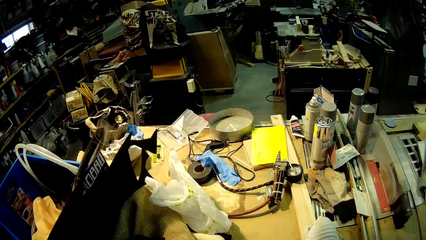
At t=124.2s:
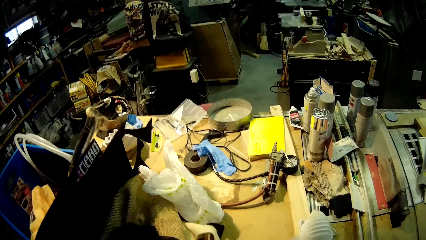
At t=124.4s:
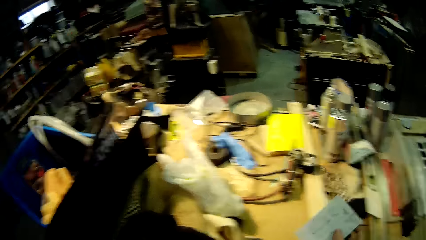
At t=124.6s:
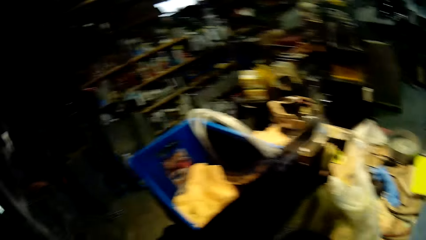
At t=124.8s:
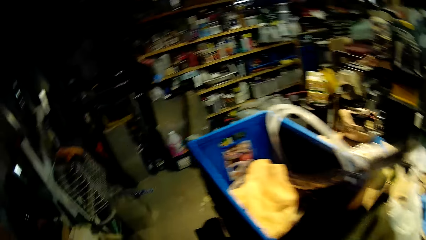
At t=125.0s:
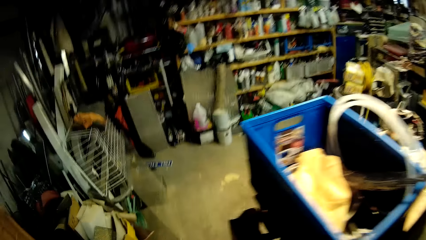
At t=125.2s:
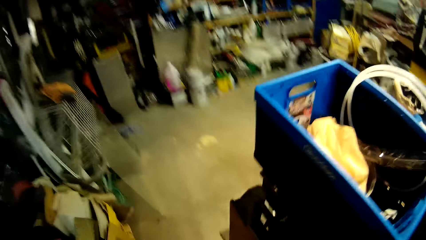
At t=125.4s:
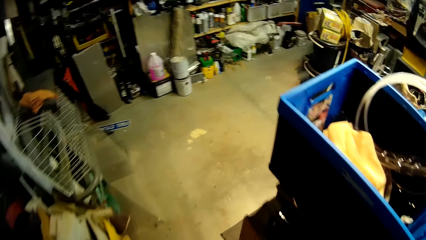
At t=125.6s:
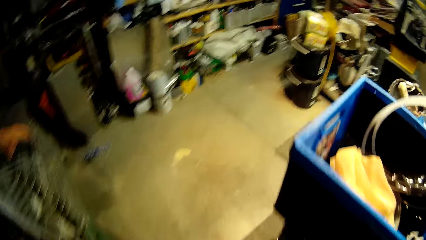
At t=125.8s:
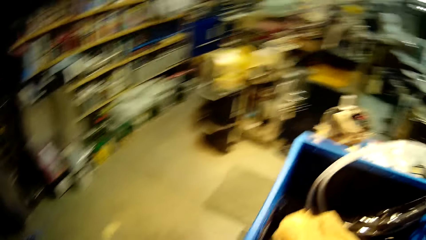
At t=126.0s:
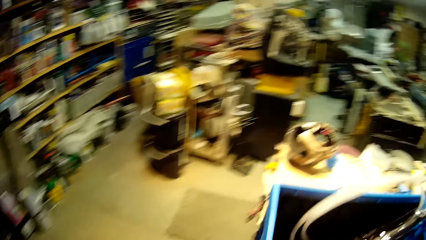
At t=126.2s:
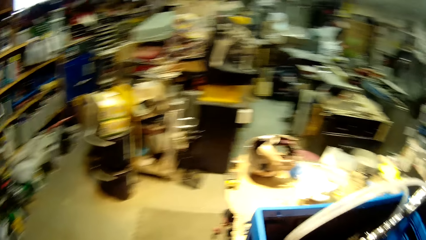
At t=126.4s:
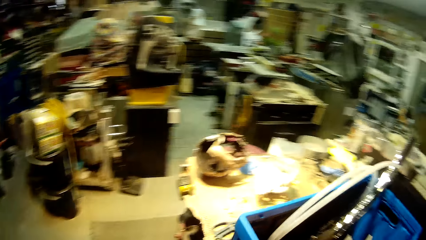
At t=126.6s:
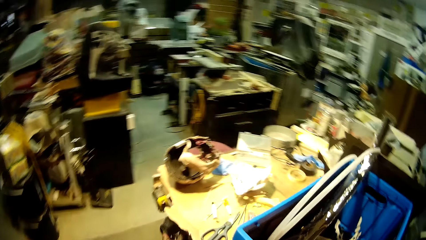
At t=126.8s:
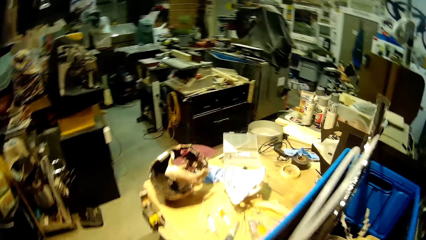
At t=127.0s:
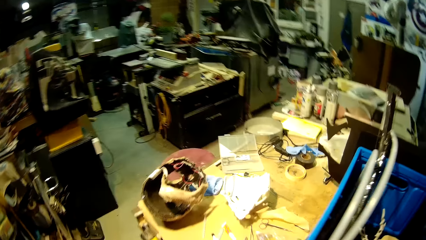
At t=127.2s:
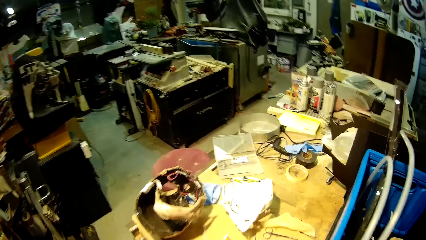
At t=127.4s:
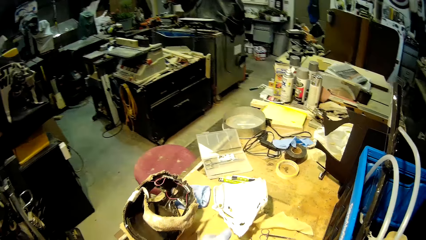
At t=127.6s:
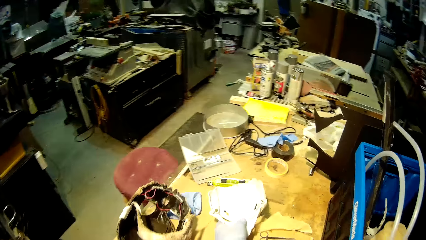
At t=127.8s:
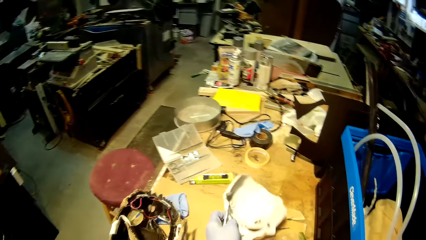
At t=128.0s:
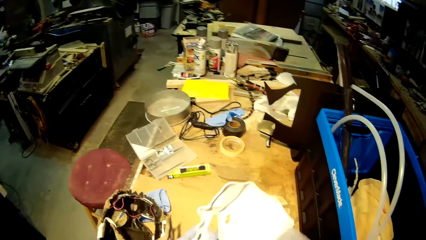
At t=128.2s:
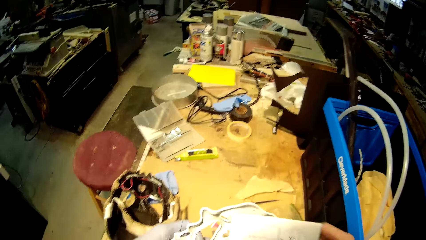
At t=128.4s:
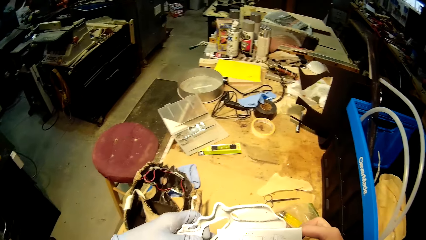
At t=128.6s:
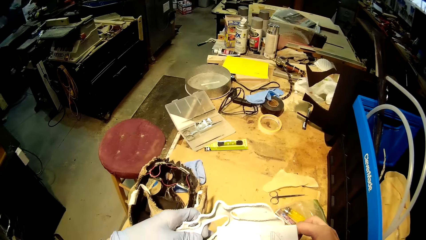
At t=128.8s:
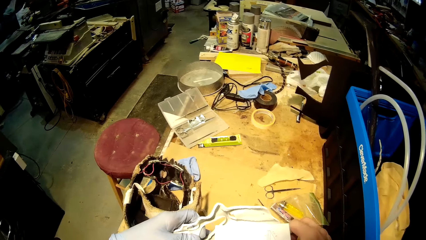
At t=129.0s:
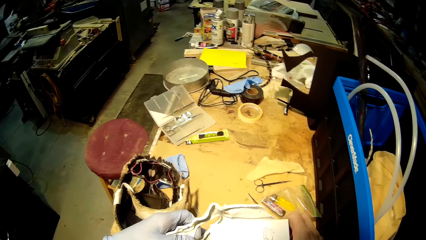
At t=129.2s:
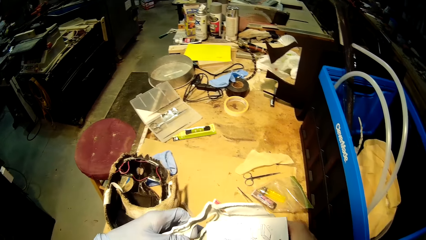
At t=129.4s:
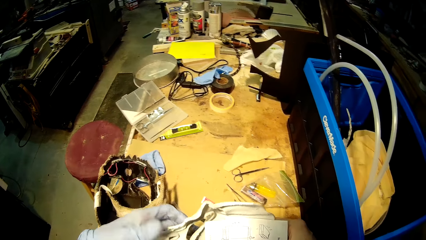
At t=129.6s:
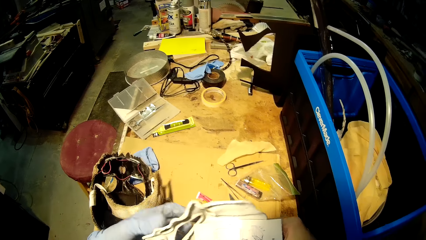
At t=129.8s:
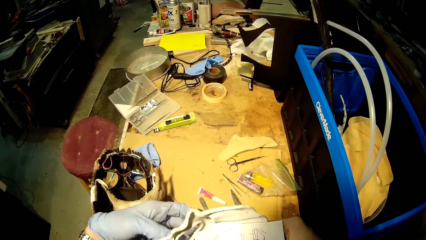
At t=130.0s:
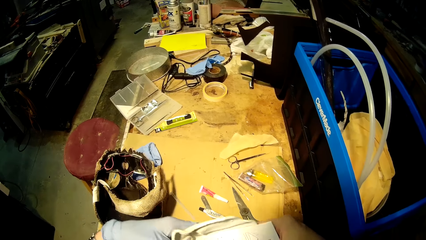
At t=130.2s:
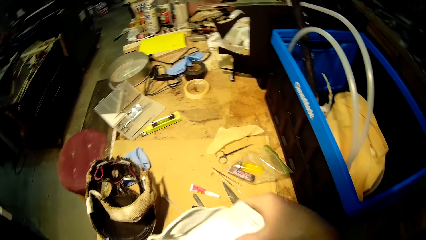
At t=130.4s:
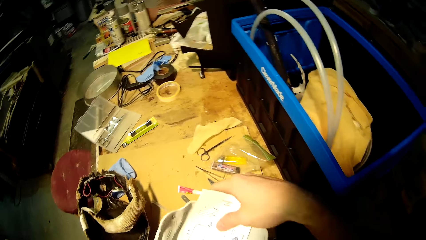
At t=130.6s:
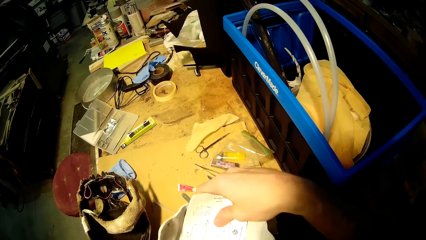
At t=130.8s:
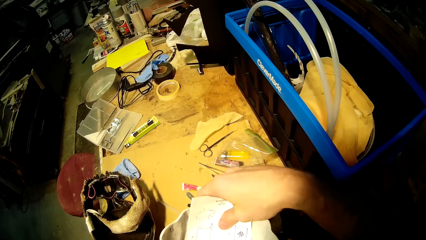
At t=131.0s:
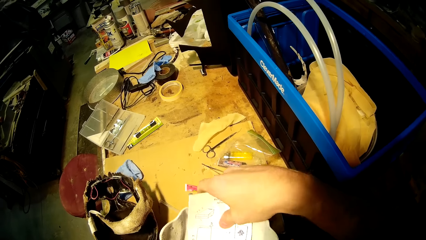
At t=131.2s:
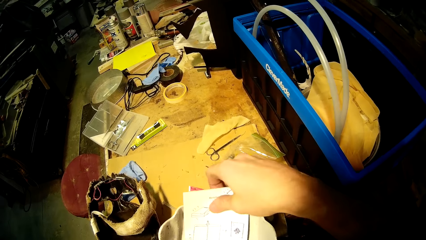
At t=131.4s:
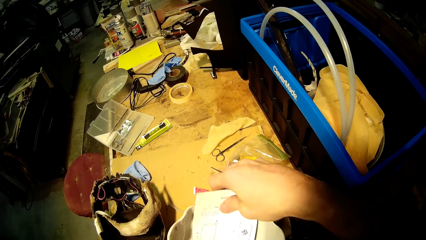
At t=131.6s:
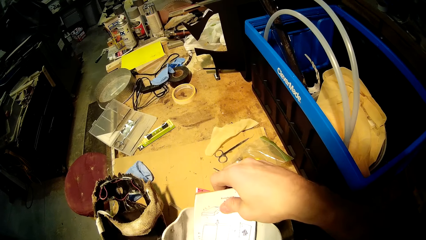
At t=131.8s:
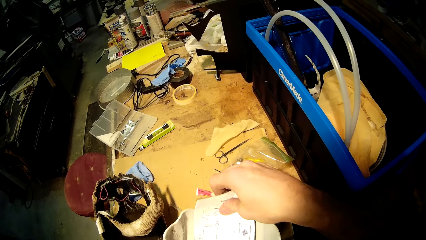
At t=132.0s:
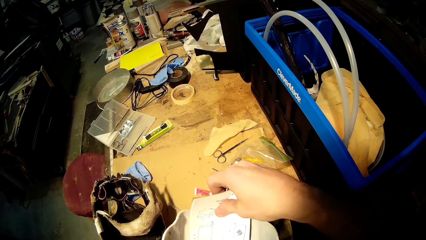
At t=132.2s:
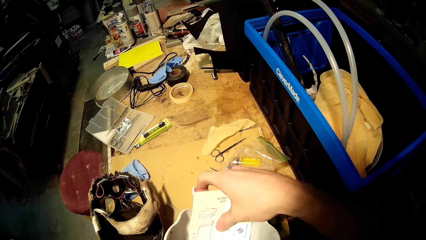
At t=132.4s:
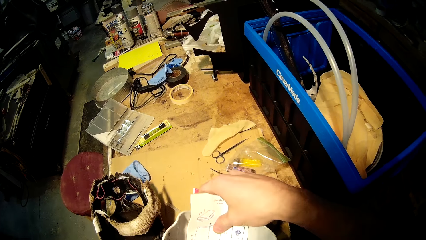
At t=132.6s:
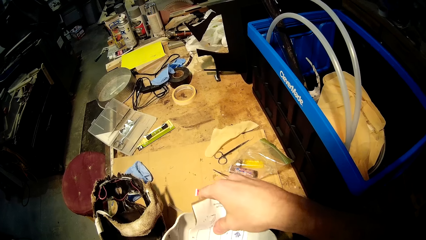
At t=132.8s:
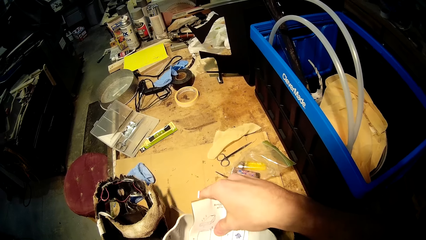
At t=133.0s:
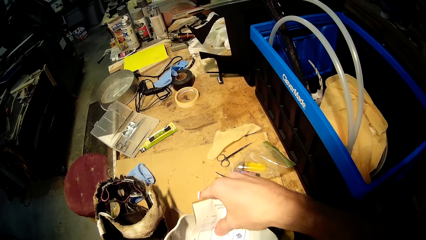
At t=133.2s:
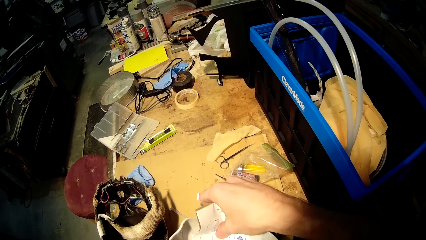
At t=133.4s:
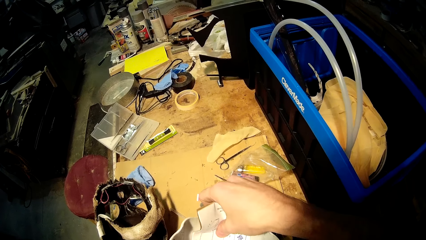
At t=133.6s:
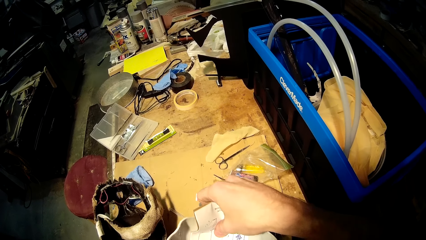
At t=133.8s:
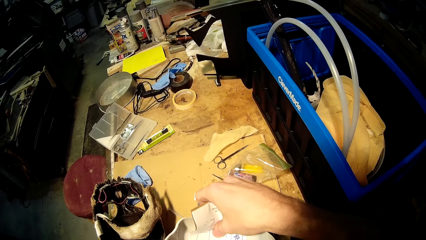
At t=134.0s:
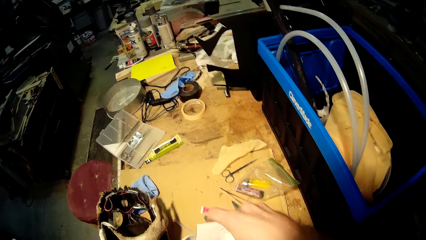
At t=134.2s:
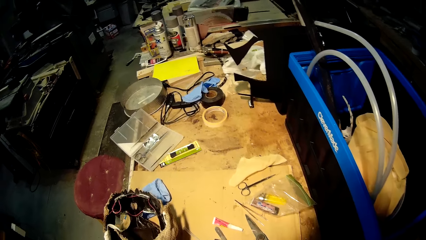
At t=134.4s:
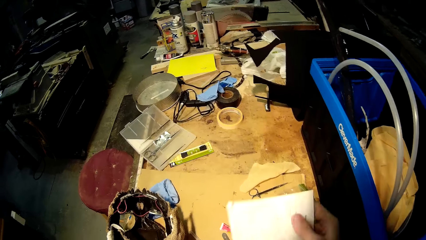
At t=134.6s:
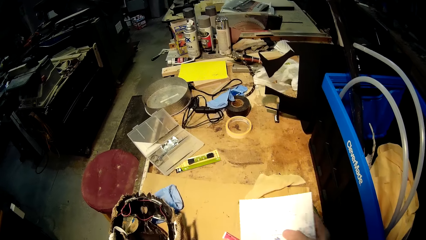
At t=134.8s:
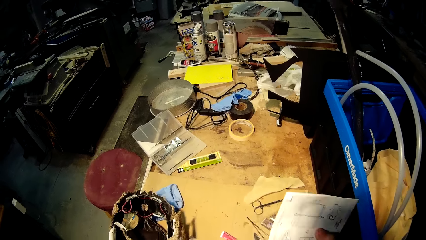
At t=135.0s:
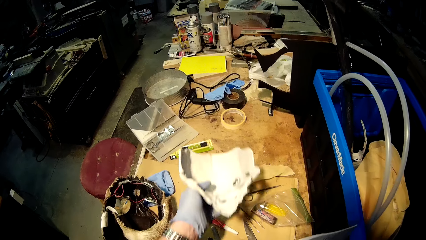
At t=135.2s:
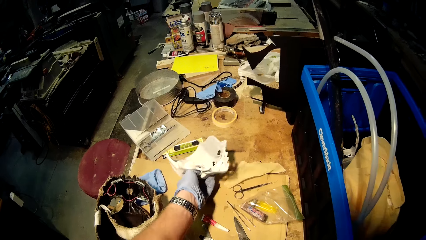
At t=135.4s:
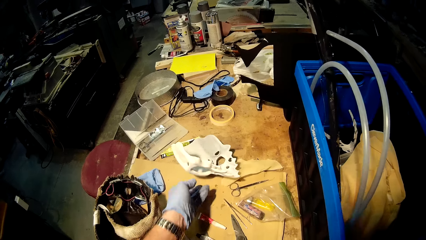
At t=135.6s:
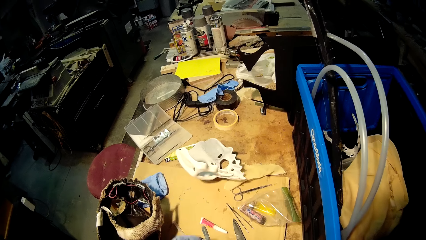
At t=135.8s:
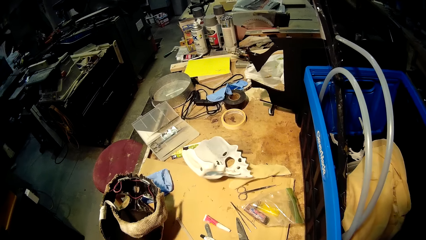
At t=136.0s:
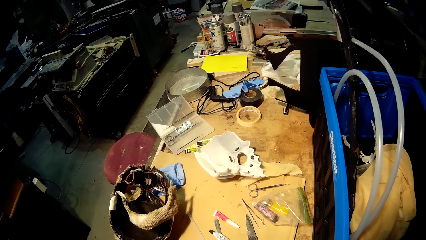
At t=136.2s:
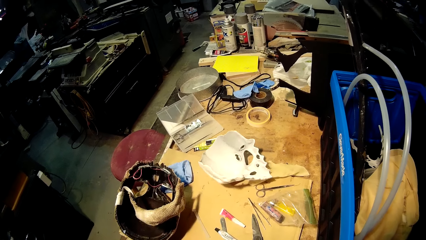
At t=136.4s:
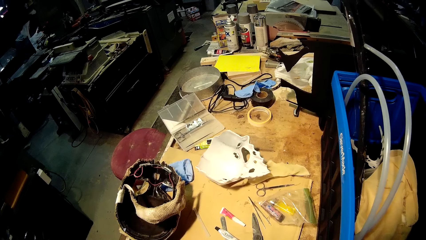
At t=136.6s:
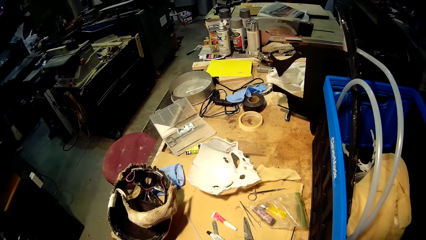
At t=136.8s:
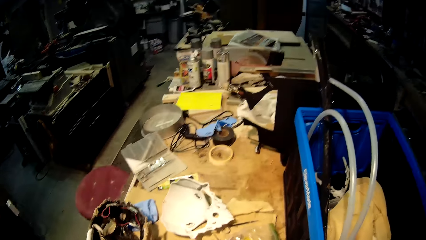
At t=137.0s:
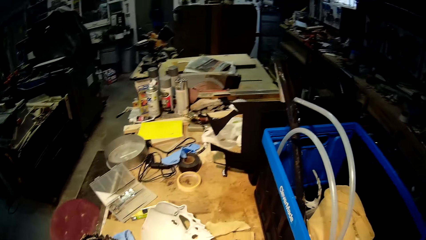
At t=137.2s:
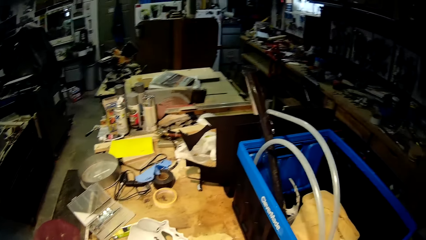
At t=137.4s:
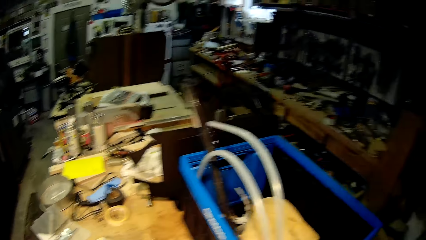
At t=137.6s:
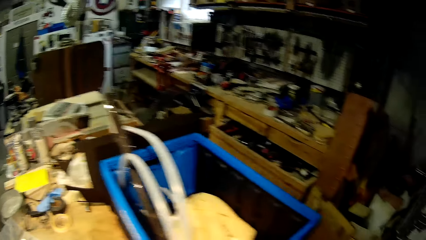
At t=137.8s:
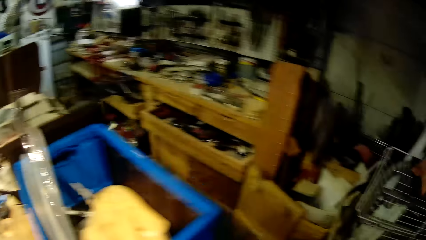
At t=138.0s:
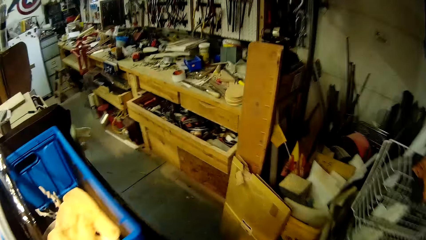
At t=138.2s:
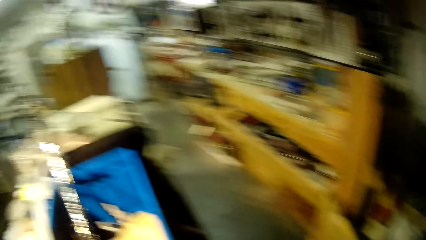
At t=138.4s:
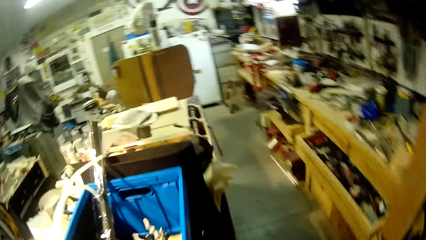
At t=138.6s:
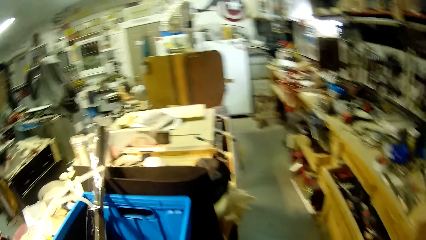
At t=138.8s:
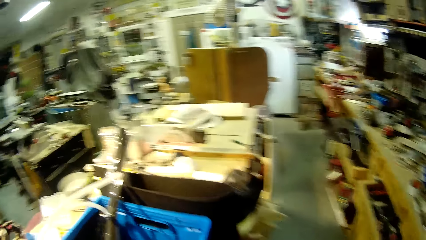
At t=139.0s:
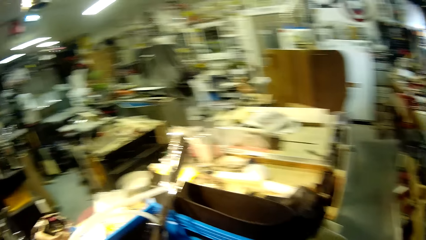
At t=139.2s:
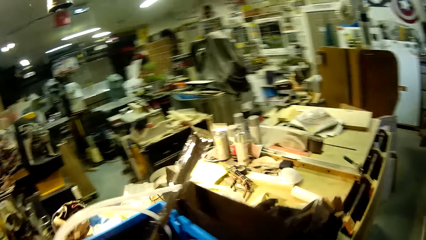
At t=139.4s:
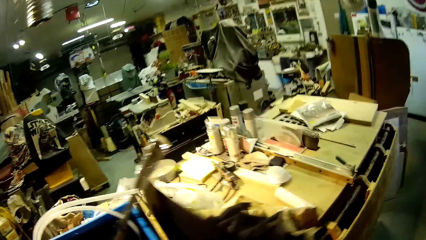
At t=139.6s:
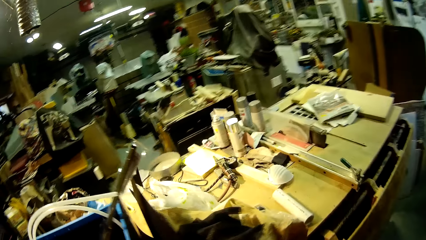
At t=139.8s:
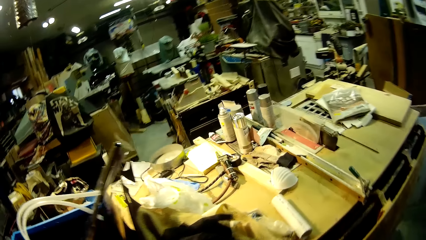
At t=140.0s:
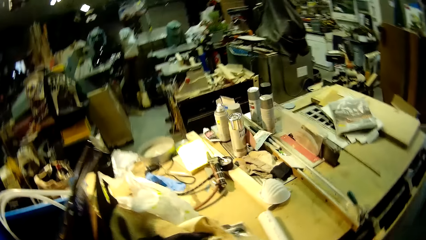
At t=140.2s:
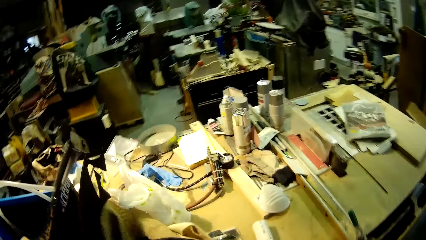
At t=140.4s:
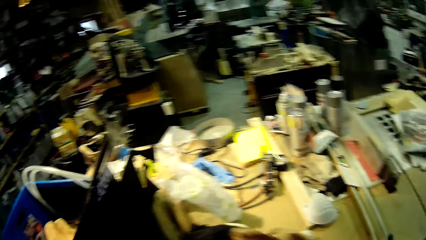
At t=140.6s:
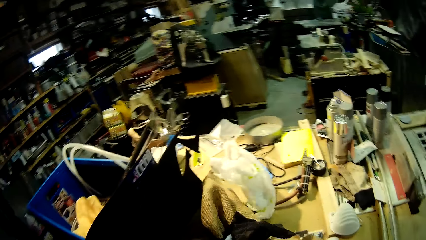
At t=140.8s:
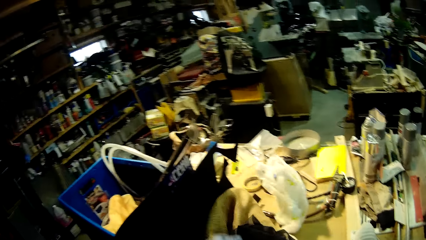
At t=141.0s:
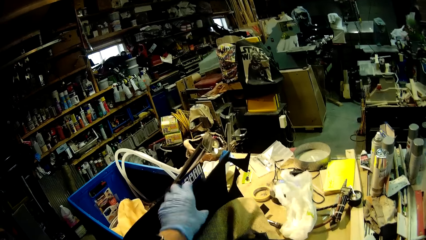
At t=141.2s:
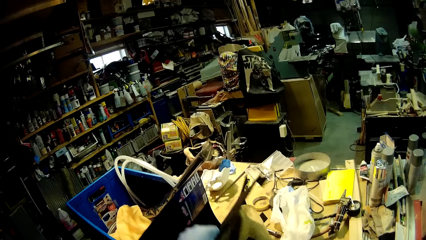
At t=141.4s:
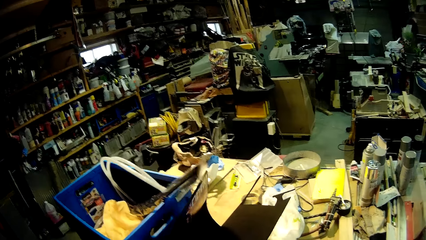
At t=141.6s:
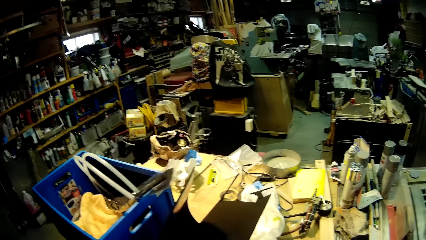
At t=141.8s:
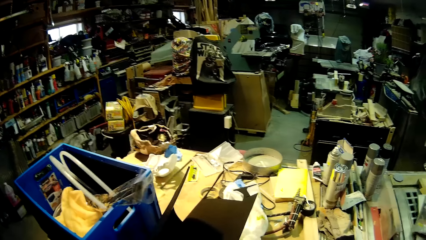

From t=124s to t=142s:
The camera wearer walks around the table. He picks the white mask from the table with his left hand. He attaches the white cardboard to the white mask with his right hand. He removes the white cardboard from the white mask in his left hand, and places the white mask on the table with his left hand. He walks around the table. He interacts with items on the table with his left hand.
